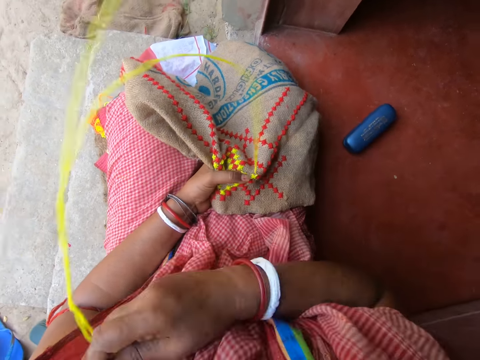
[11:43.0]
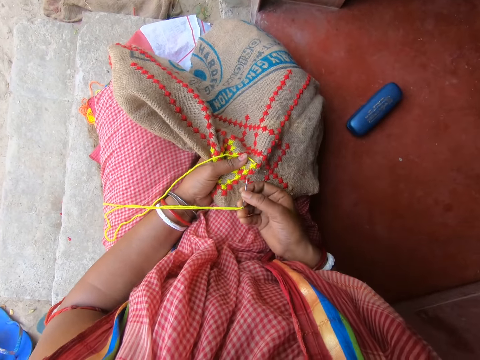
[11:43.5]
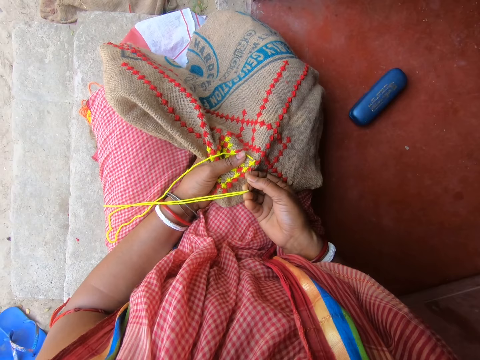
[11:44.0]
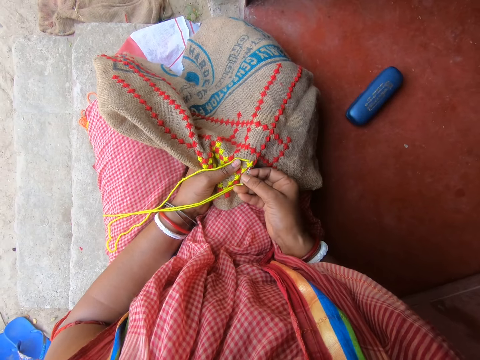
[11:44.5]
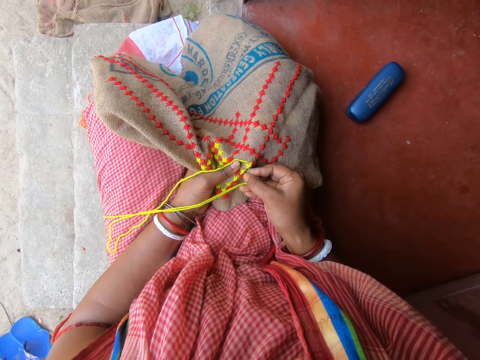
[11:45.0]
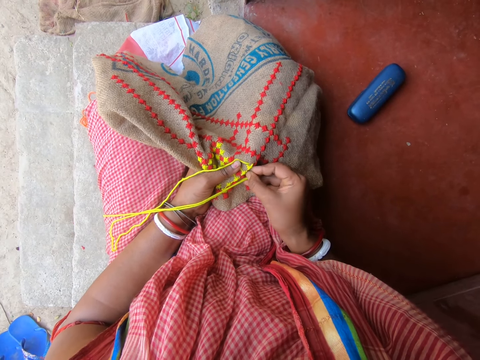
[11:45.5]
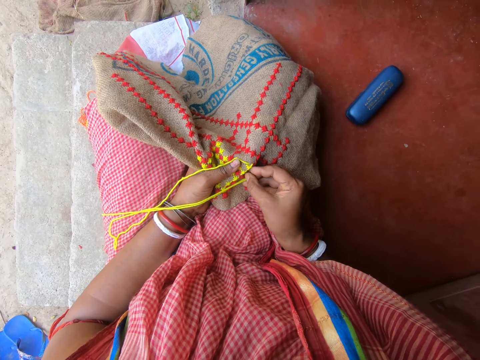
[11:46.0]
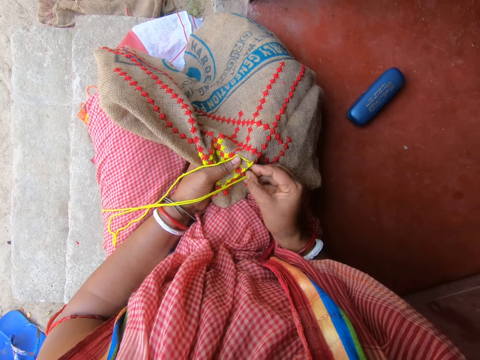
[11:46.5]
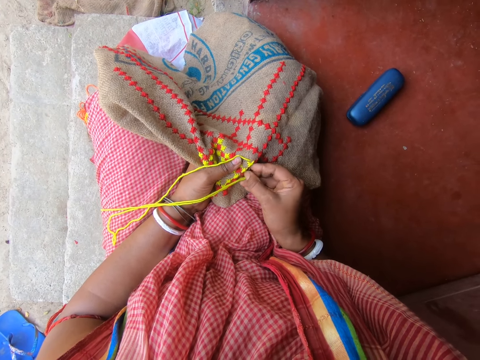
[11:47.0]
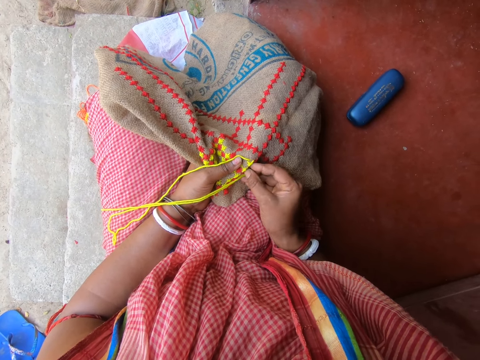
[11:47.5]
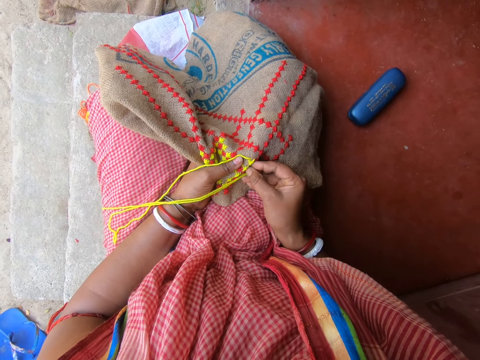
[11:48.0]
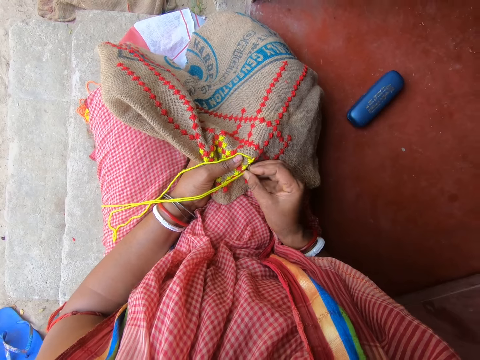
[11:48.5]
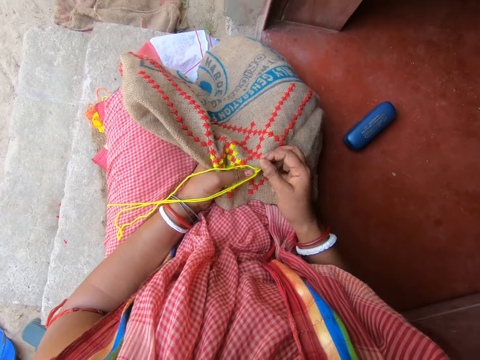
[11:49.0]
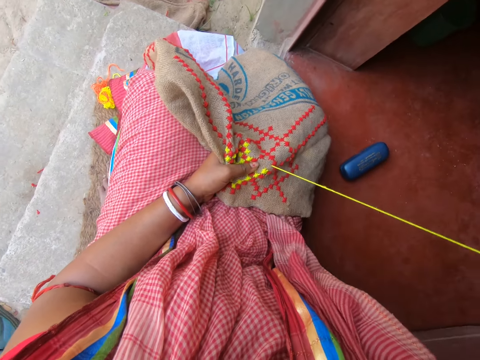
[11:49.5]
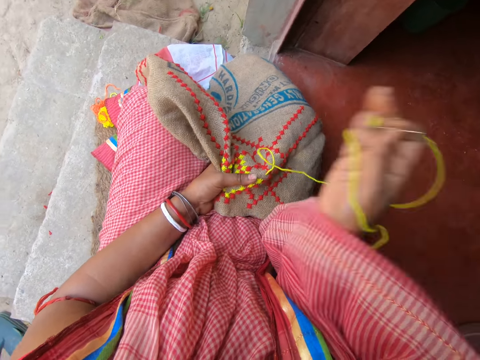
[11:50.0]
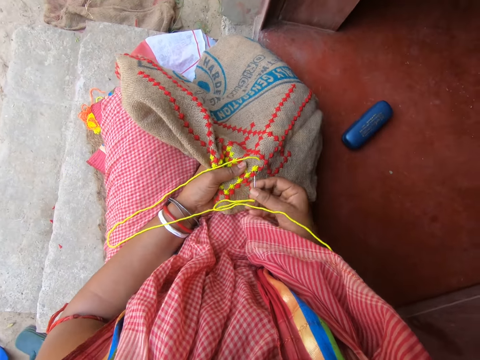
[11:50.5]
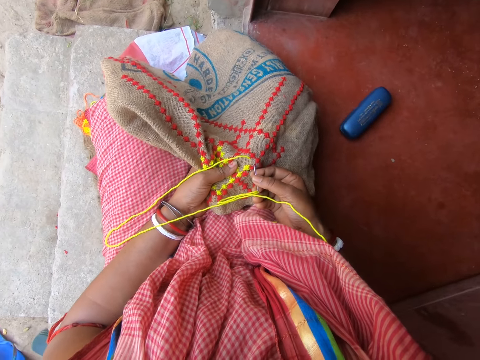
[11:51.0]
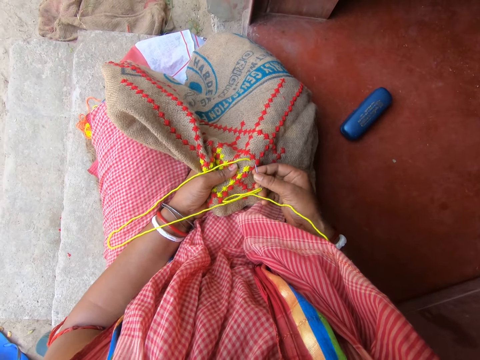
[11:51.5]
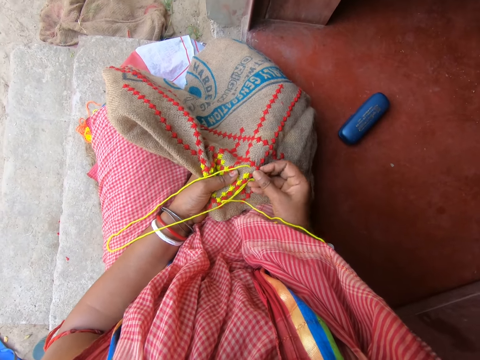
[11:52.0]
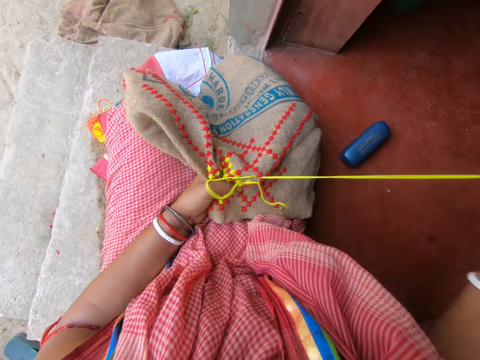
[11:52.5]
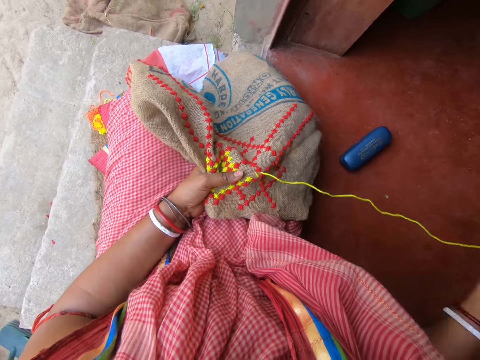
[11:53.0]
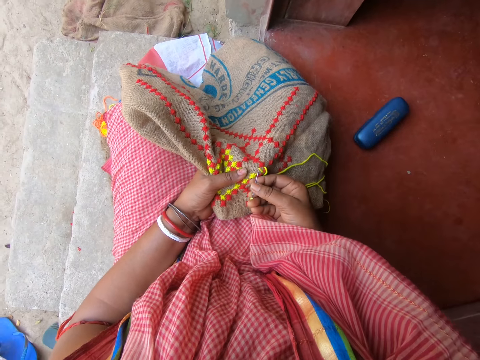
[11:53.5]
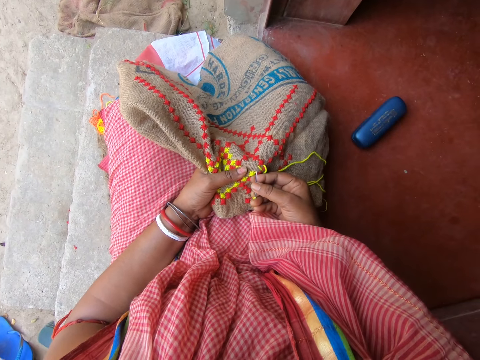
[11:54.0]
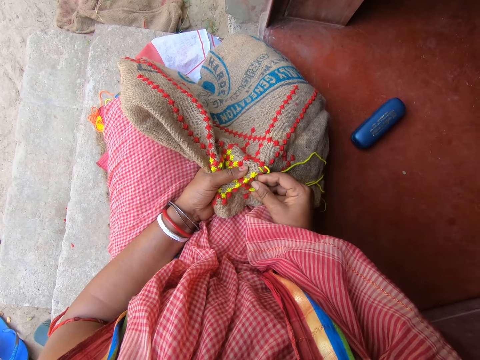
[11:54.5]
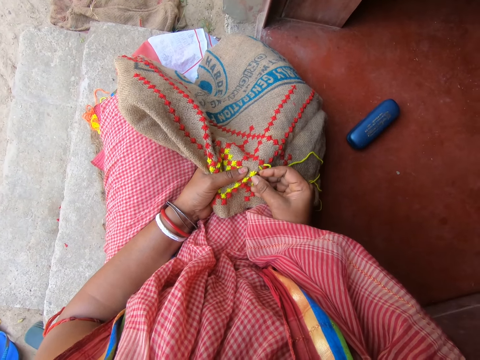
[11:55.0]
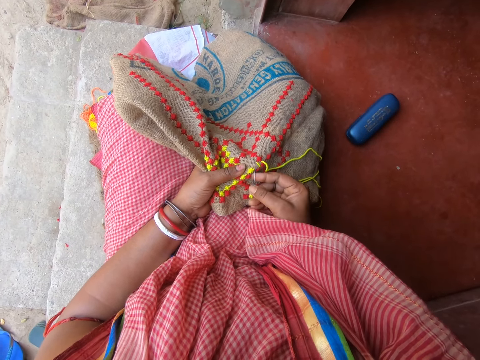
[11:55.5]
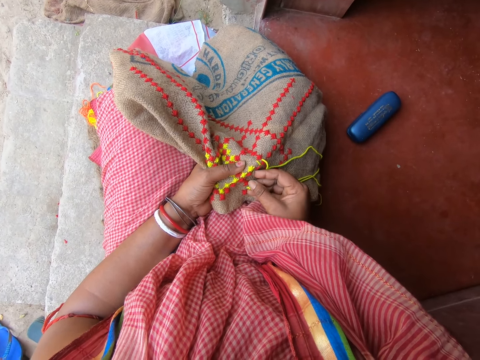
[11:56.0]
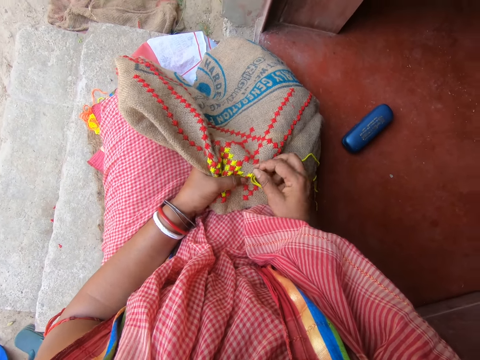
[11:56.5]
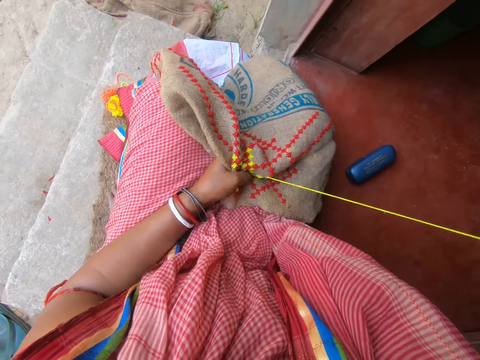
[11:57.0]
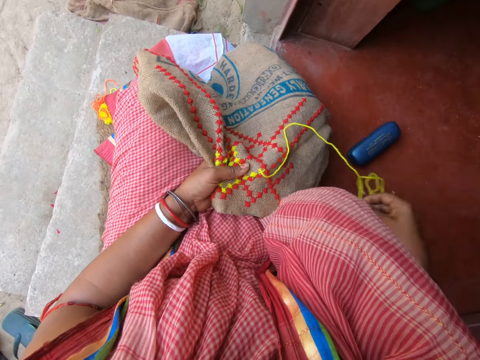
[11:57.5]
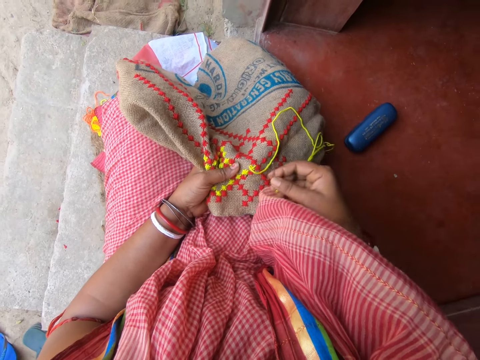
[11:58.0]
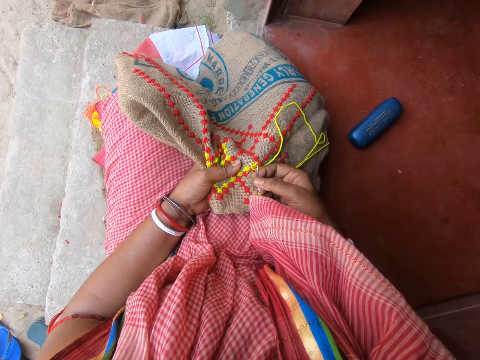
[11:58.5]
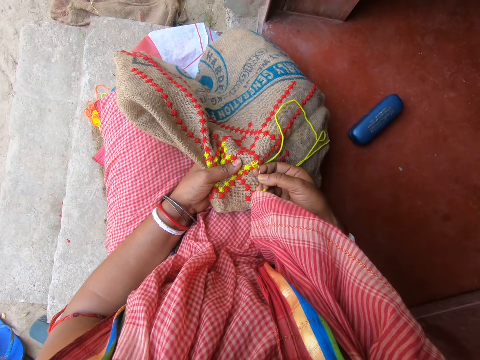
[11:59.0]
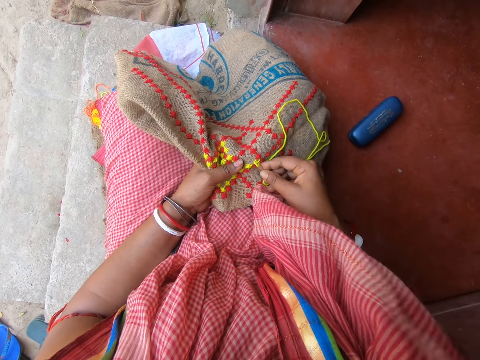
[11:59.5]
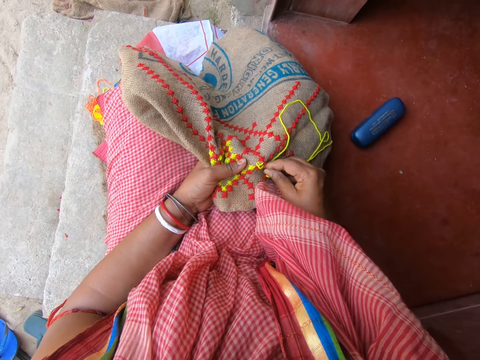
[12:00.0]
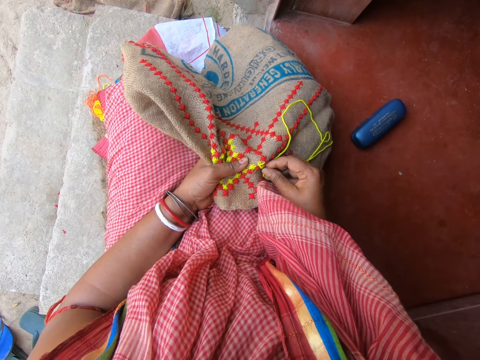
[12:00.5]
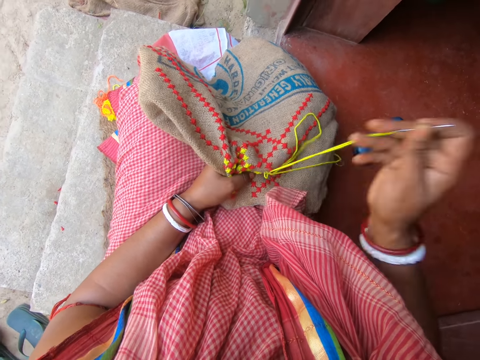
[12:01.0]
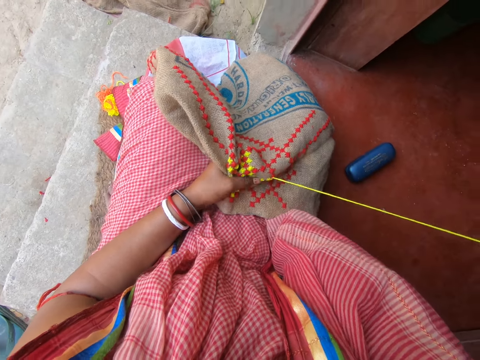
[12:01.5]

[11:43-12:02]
The camera wearer sews a mat with a needle. They sew the mat with a needle again. They talk with a person. They sew the mat with a needle.

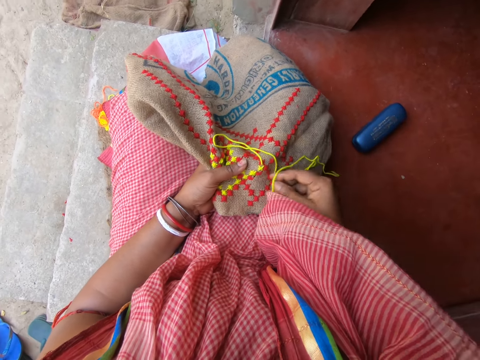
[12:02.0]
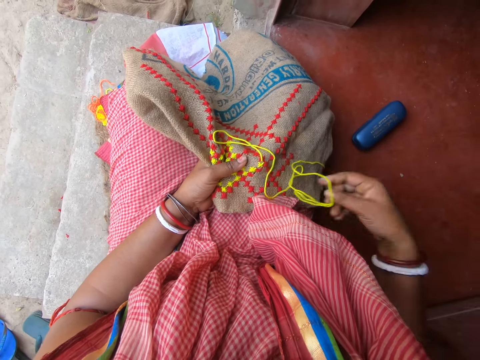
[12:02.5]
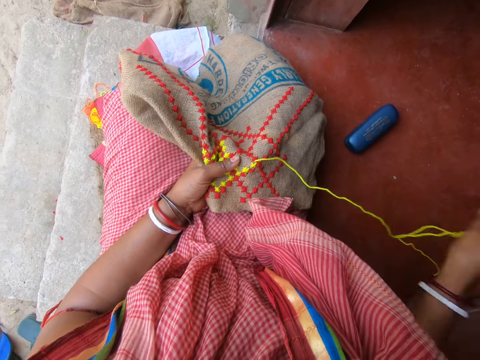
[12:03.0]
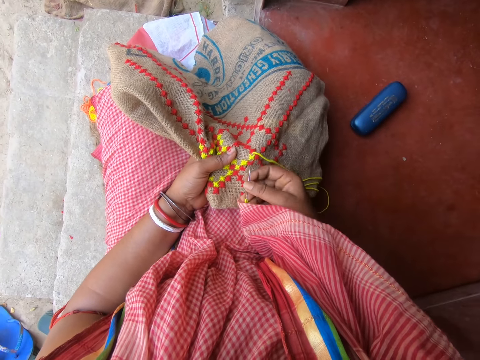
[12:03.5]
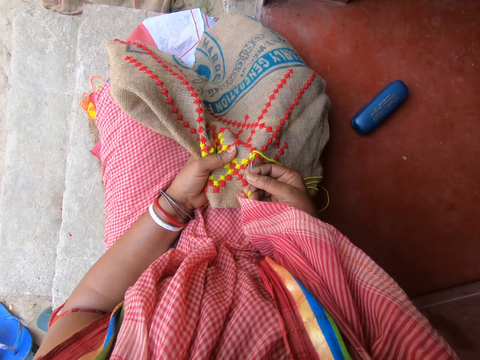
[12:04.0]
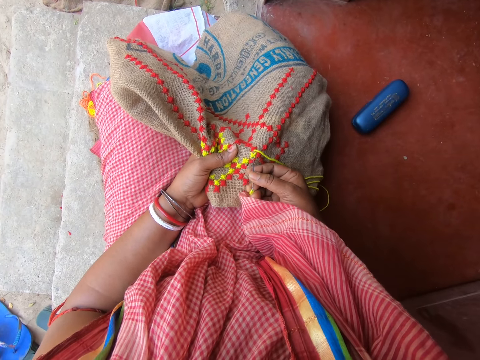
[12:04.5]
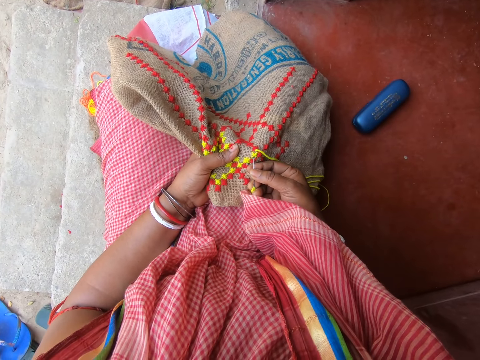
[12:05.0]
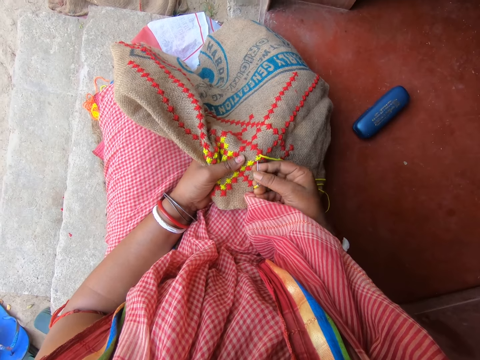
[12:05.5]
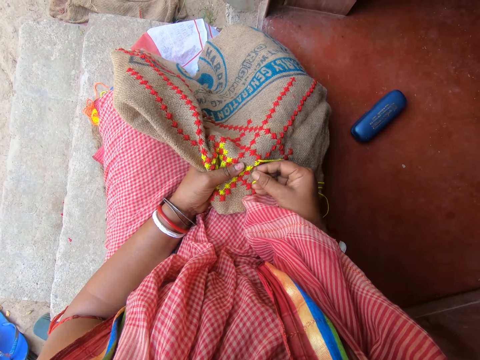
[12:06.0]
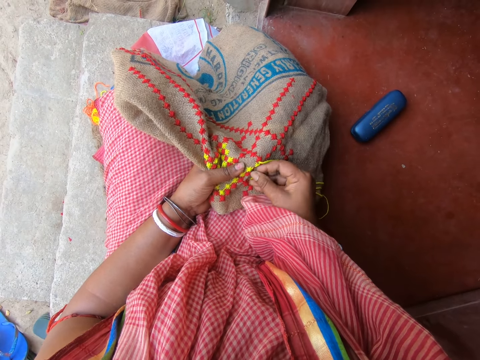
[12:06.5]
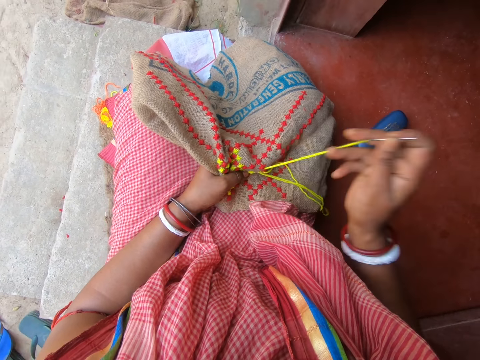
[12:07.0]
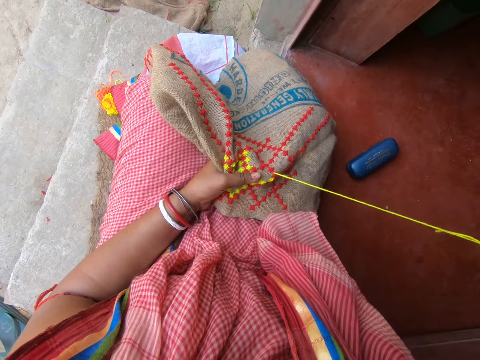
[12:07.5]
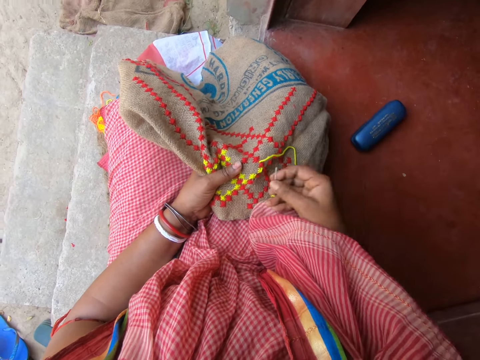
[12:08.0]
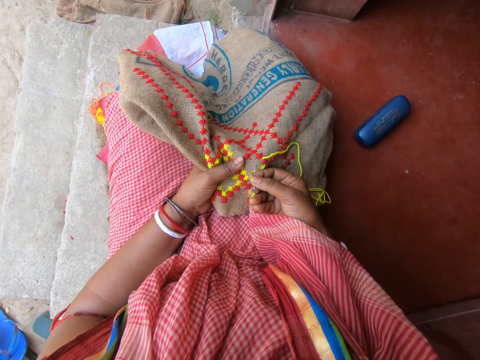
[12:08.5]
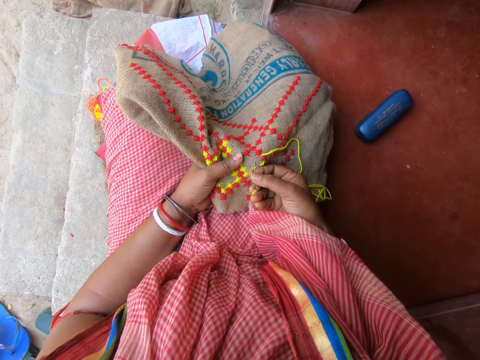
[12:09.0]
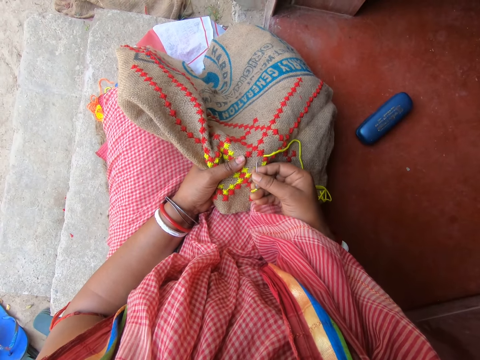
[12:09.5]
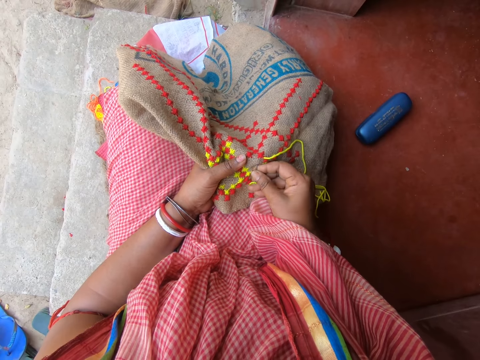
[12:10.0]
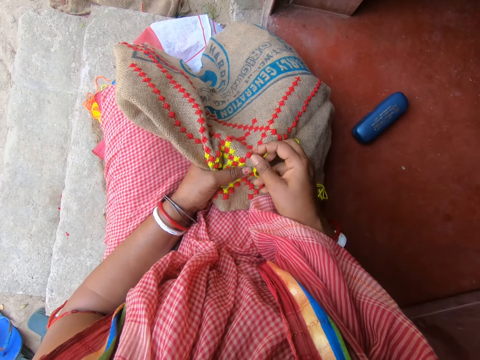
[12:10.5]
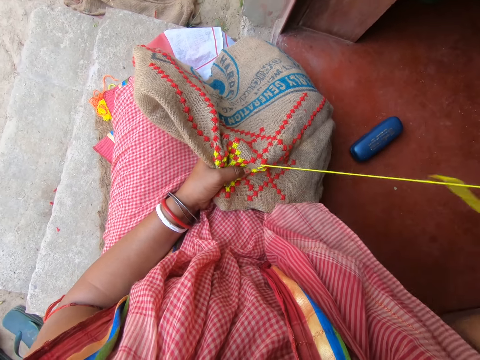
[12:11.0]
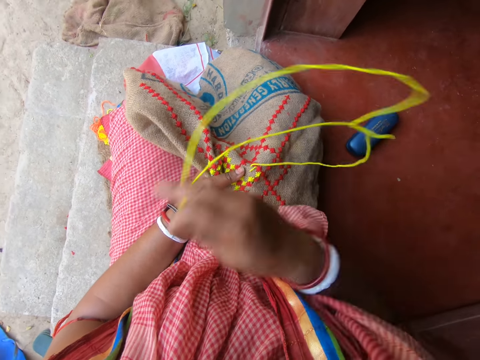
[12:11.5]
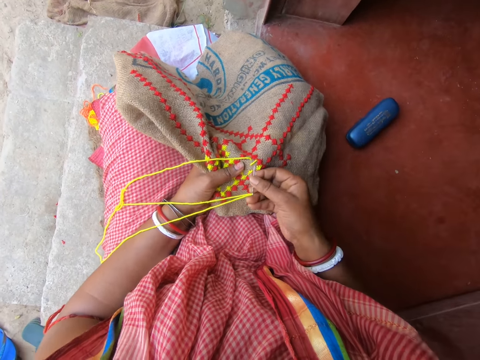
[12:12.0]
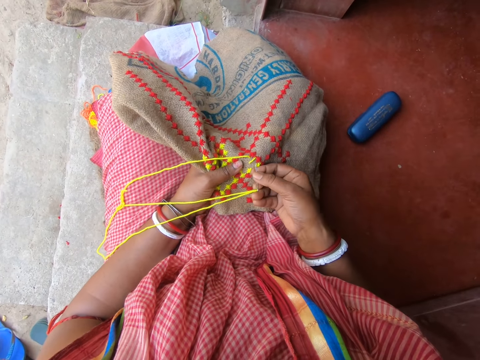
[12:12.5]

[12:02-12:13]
The camera wearer sews a mat with a needle. They sew the mat with a needle again.
